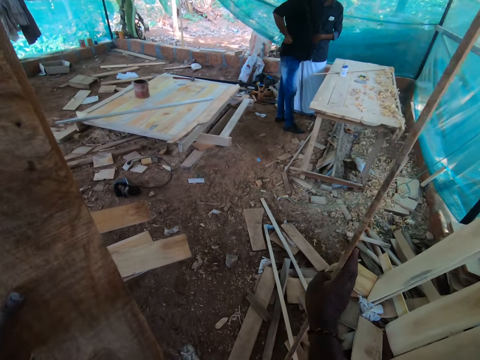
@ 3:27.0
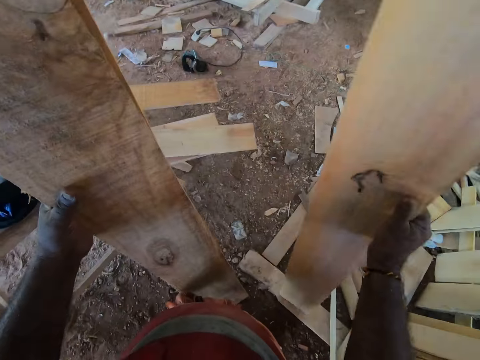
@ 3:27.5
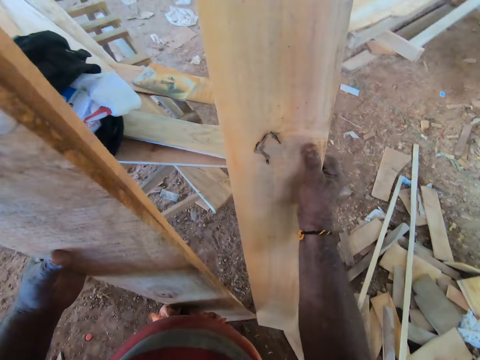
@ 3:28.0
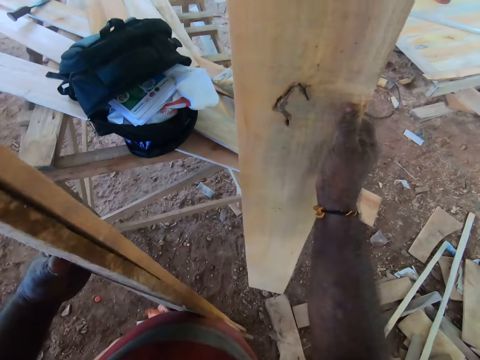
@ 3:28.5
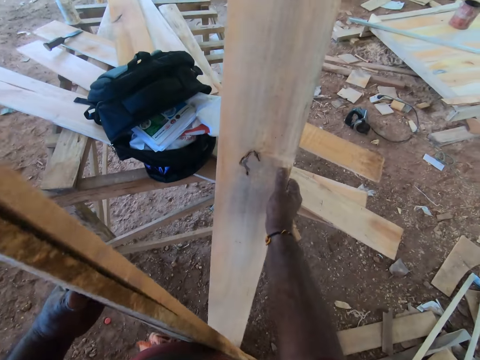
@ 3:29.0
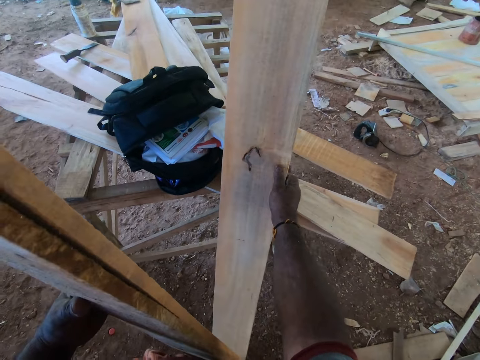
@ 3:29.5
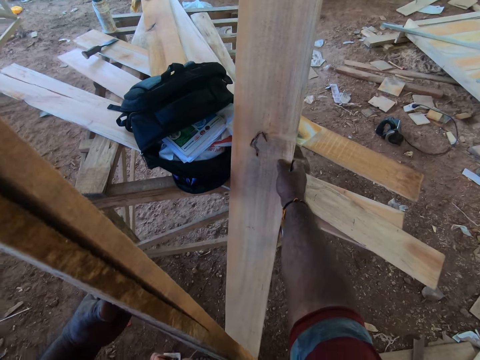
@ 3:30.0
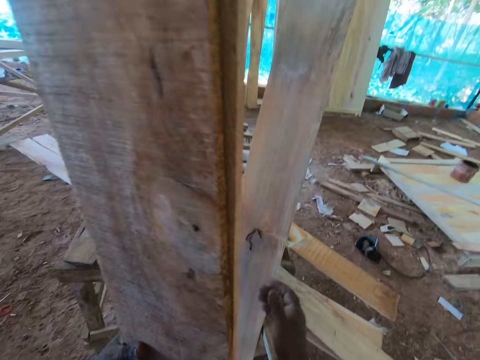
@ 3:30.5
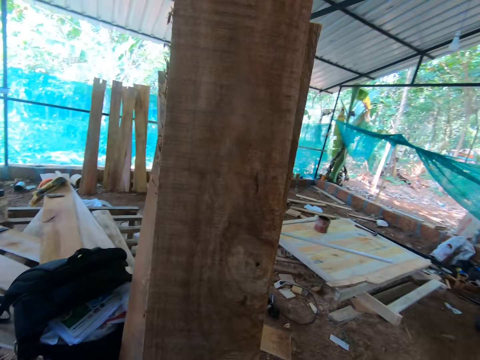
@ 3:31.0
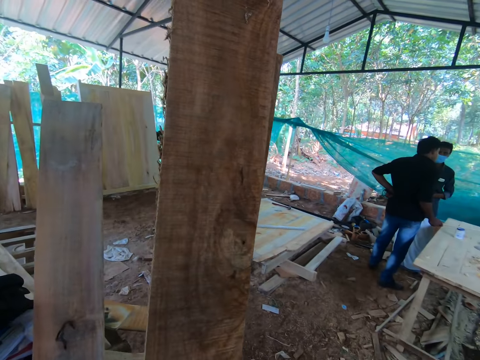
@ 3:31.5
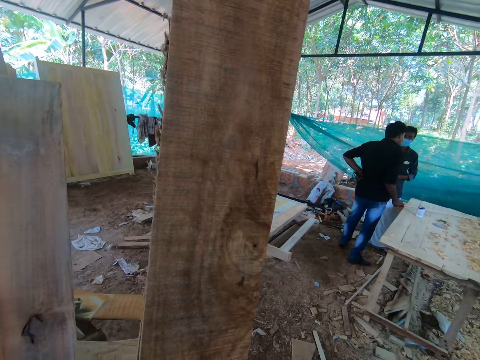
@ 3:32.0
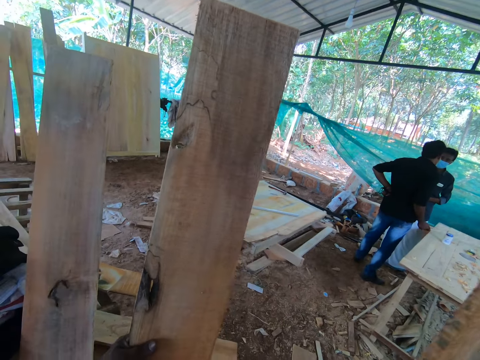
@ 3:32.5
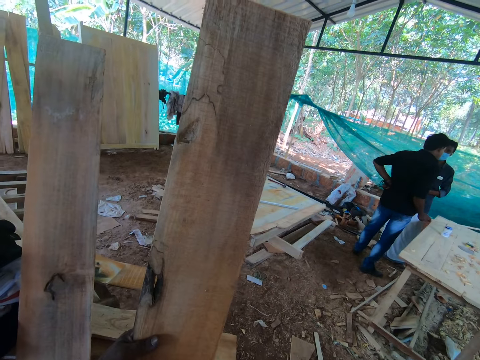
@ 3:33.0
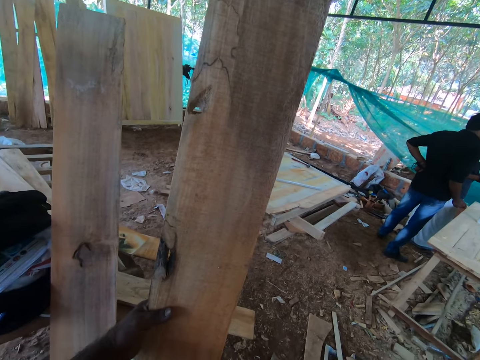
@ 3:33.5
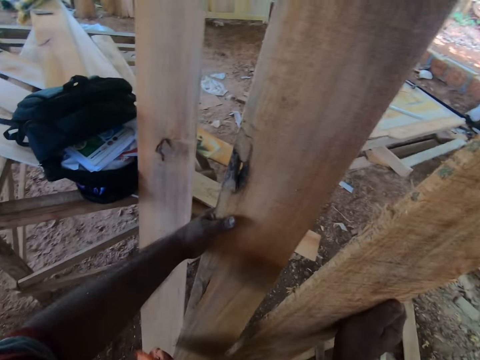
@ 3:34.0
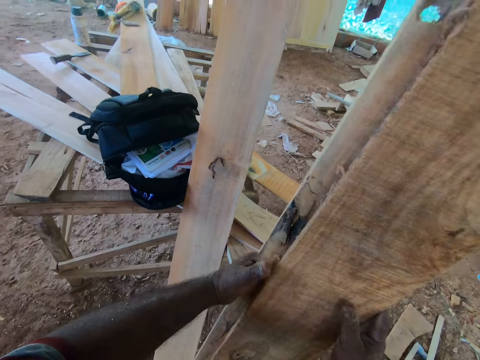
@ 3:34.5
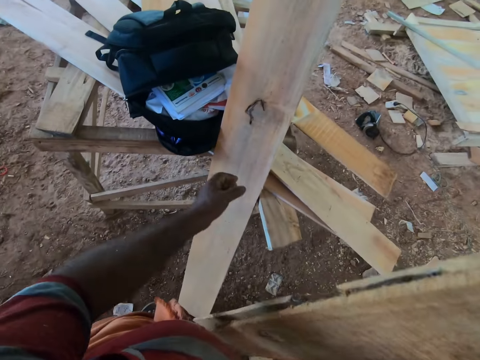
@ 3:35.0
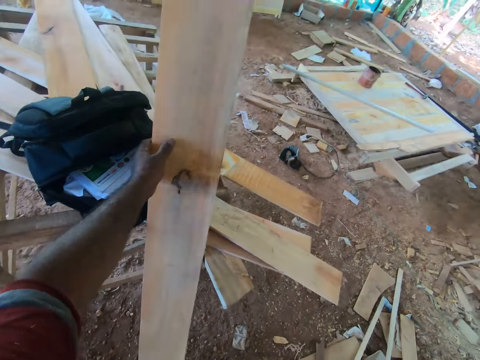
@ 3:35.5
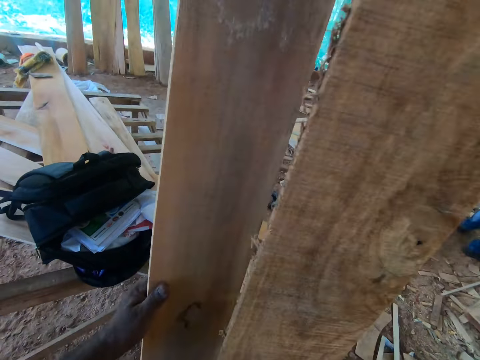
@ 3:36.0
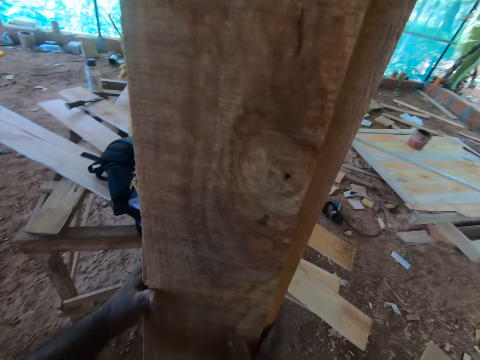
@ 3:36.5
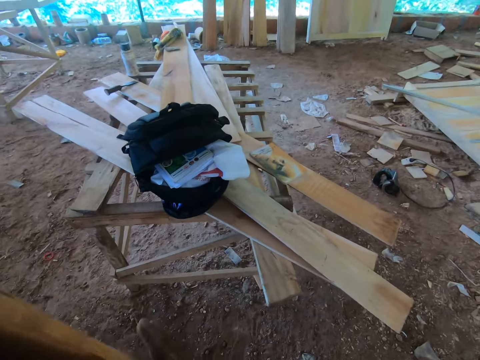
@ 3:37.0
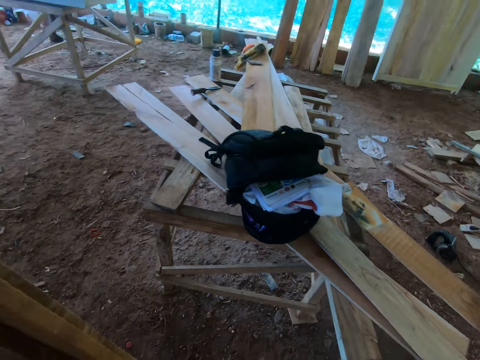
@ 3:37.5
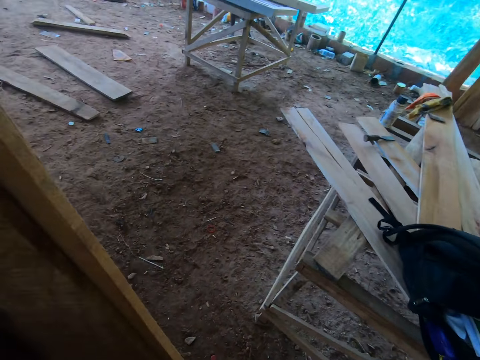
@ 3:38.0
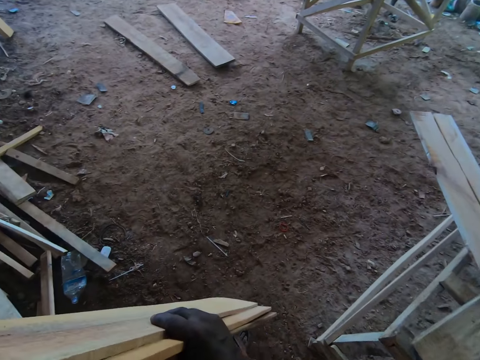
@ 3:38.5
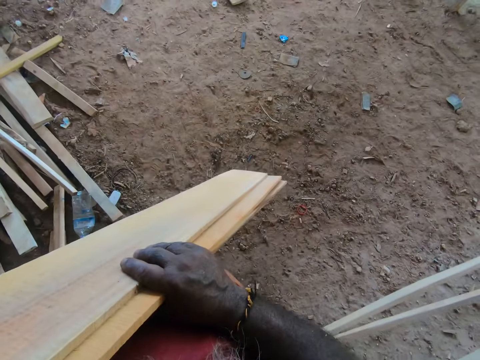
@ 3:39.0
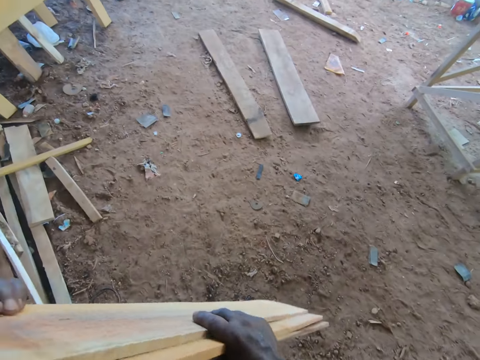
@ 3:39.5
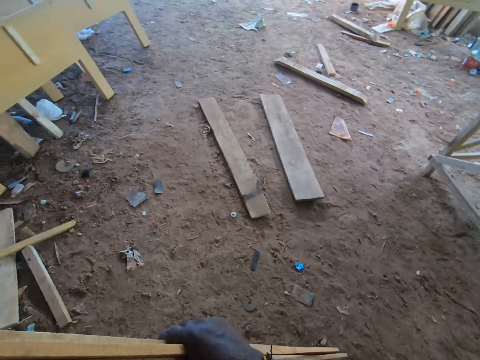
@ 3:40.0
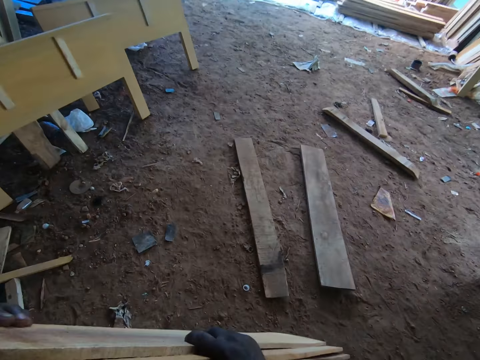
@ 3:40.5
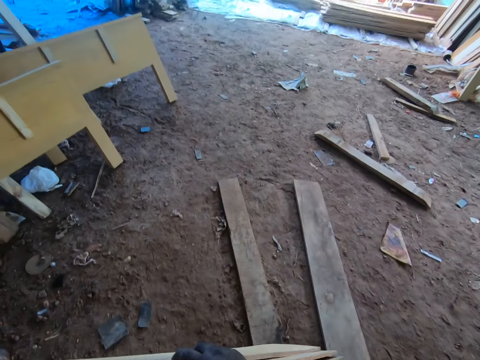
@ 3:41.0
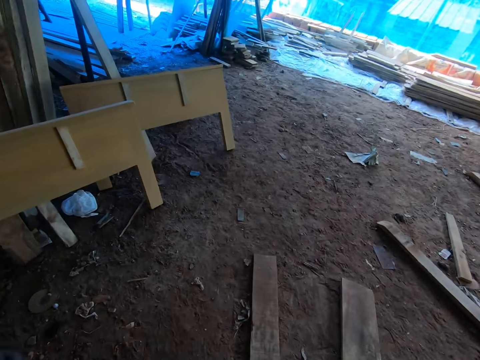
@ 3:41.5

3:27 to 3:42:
The camera wearer places the wooden plank against some wood with his right hand. He holds the wooden planks in his hands. He picks the wooden plank from the wood with his left hand. He carries the wooden planks with both hands. He walks around.

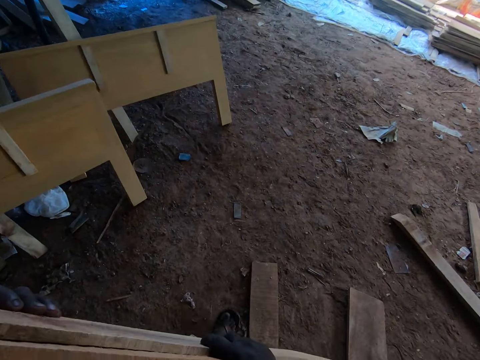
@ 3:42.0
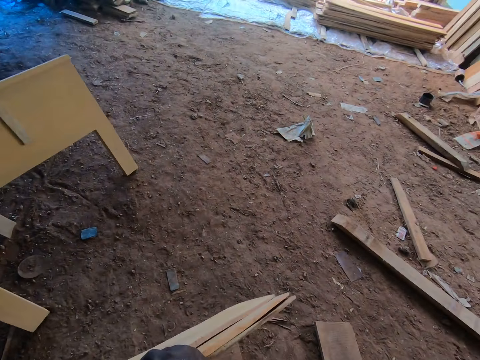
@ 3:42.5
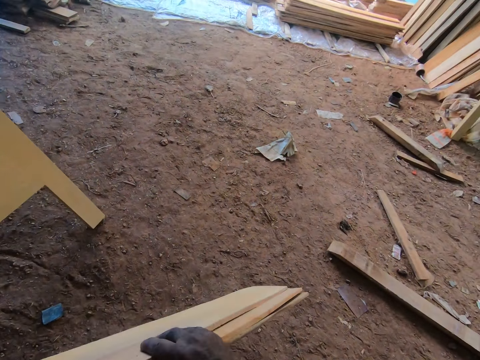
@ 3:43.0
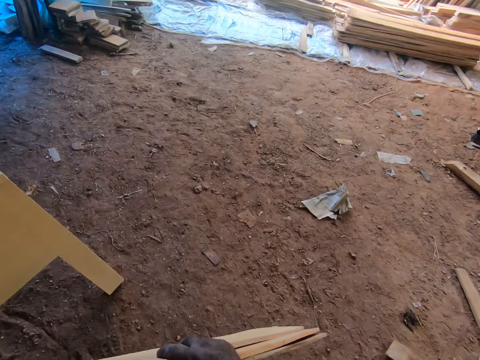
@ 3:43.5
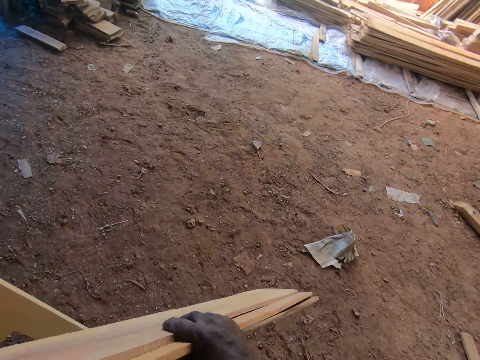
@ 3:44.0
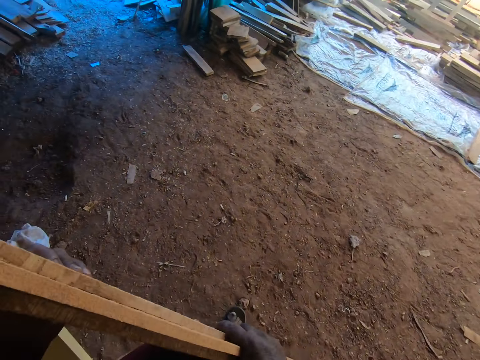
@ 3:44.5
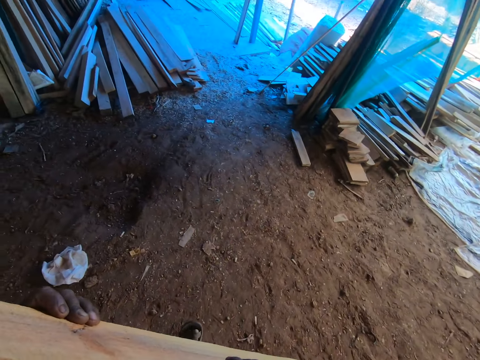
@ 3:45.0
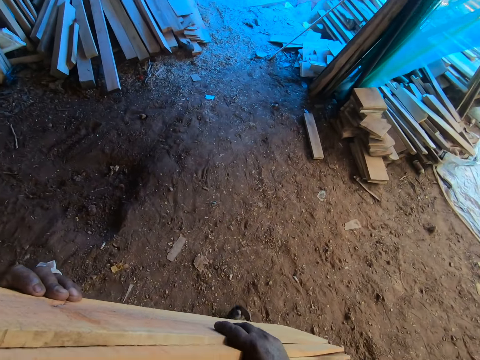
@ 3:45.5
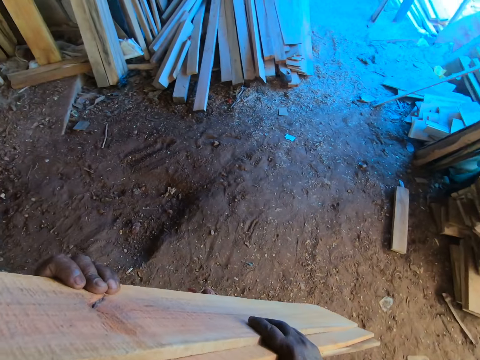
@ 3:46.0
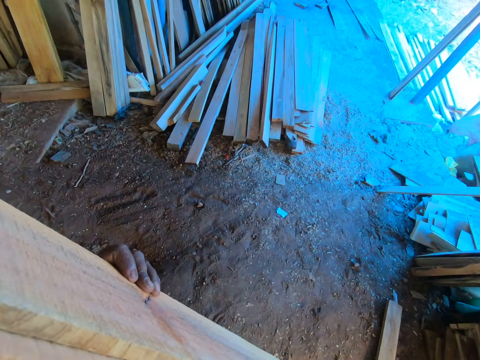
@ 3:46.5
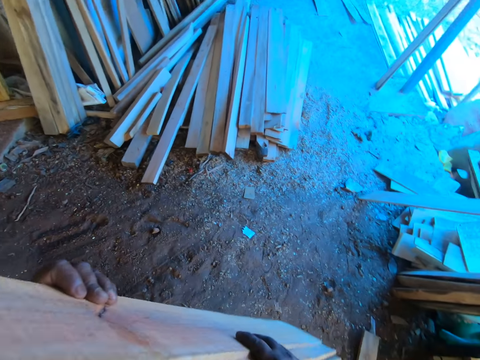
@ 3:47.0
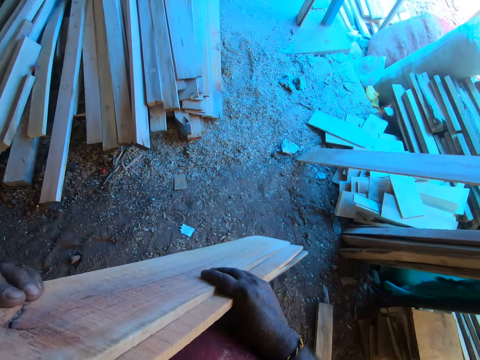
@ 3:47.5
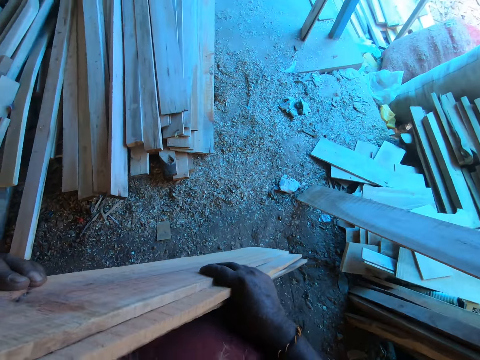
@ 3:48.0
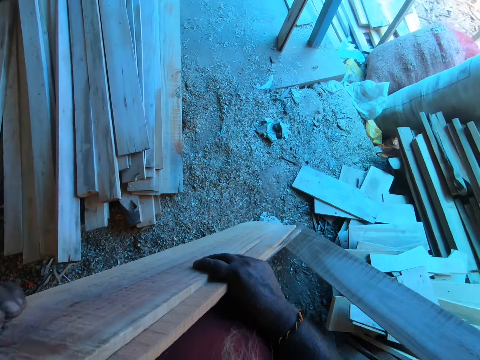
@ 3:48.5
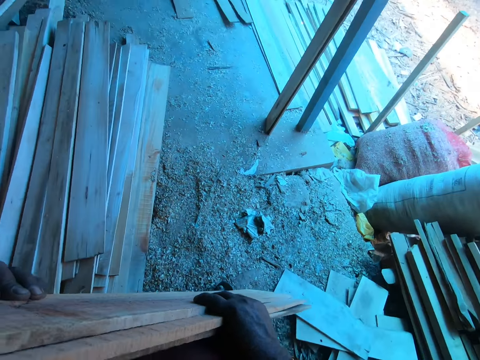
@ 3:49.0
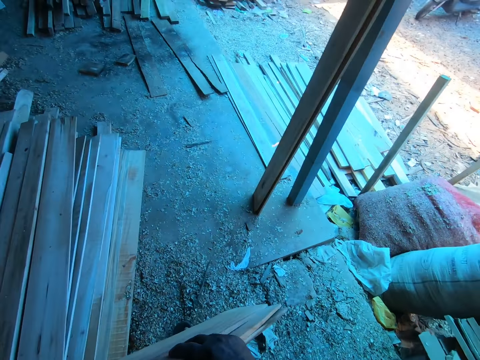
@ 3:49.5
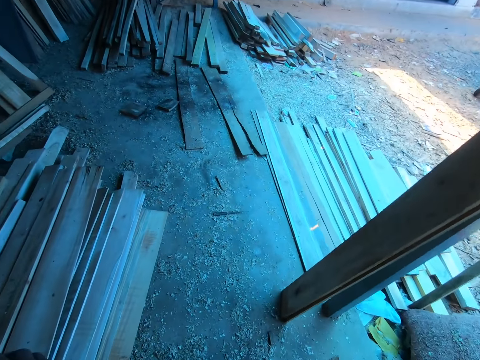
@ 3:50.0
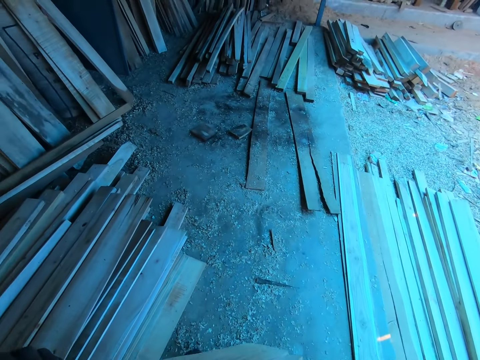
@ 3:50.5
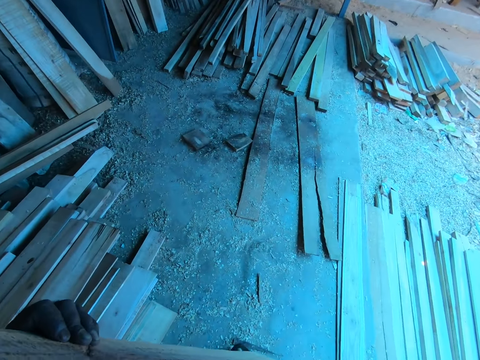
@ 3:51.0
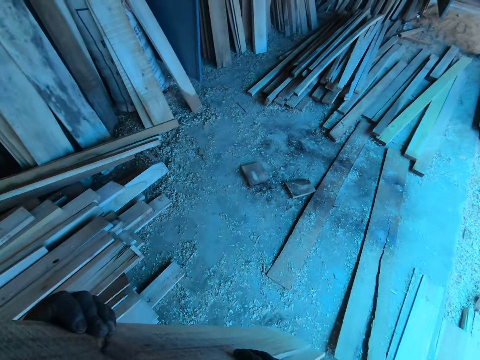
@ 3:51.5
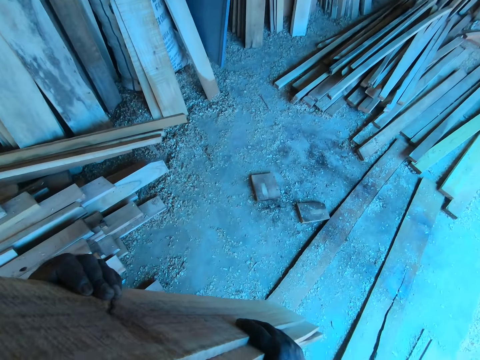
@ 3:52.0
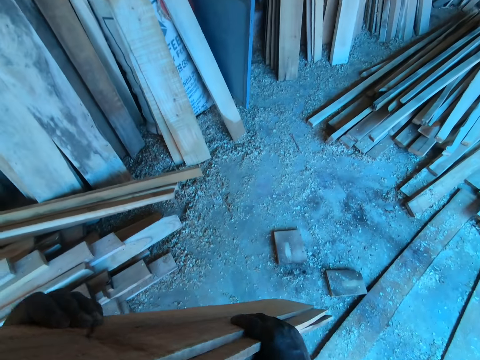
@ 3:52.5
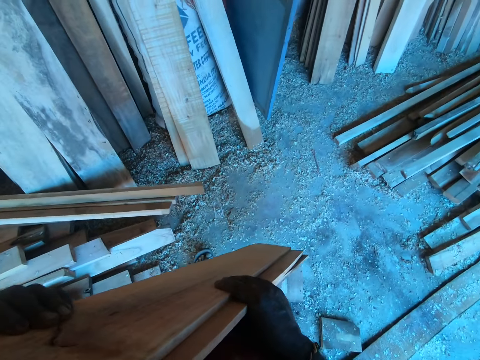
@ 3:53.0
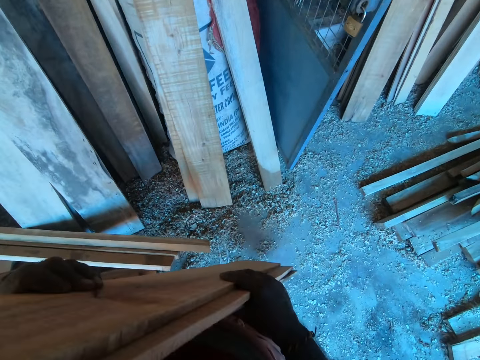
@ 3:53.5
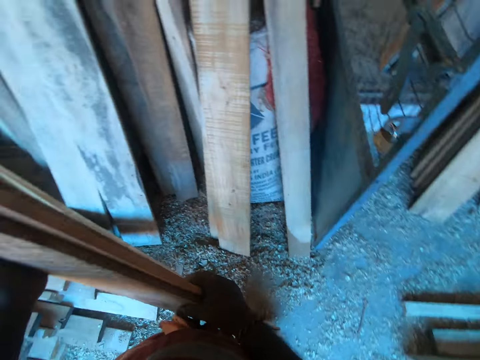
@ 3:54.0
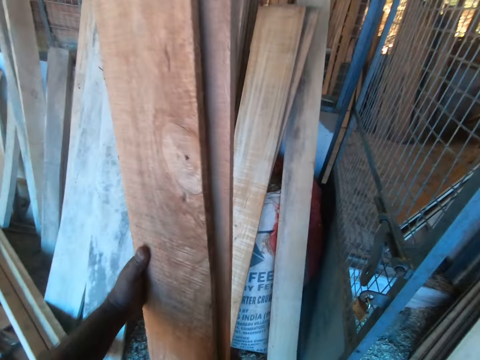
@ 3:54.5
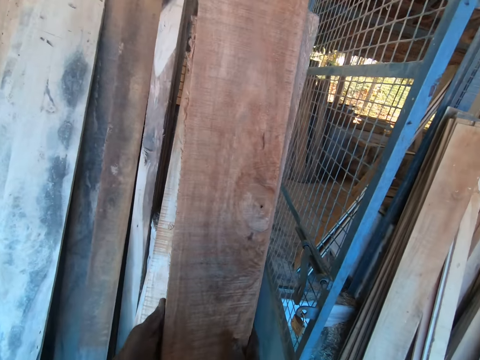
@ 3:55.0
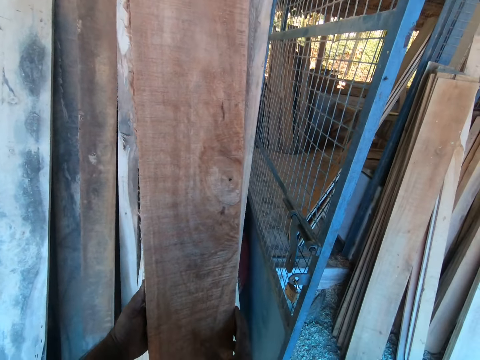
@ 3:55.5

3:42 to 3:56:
The camera wearer puts down the pieces of wood.
